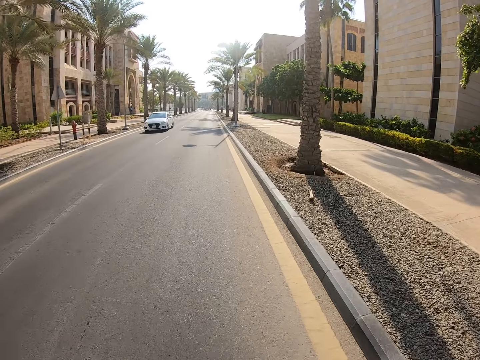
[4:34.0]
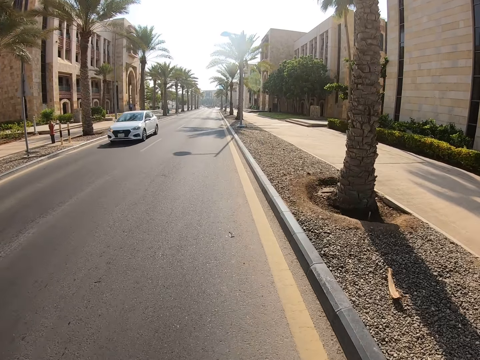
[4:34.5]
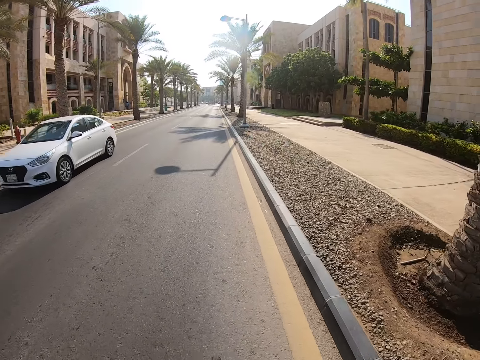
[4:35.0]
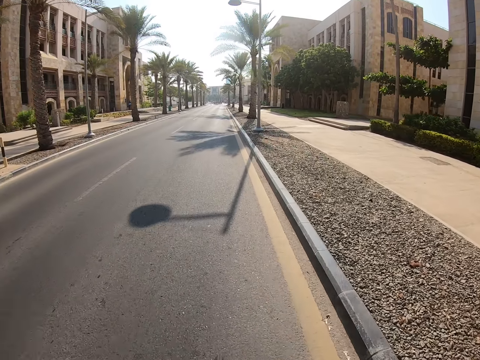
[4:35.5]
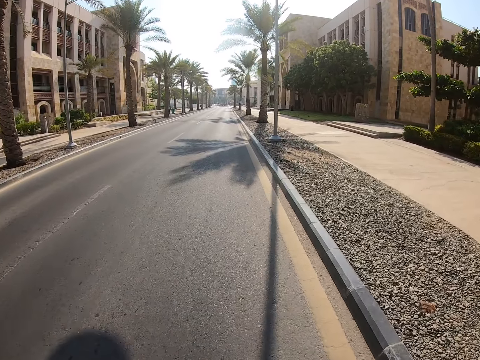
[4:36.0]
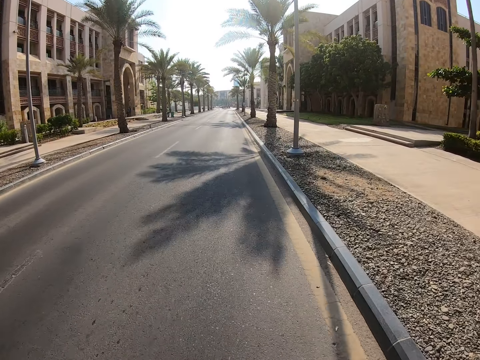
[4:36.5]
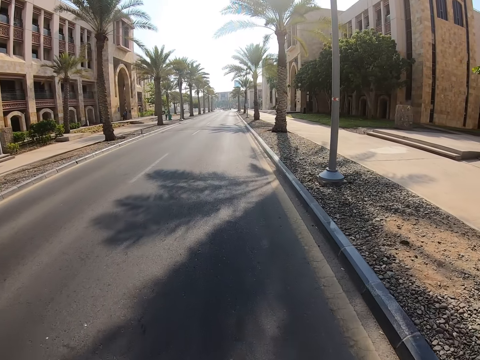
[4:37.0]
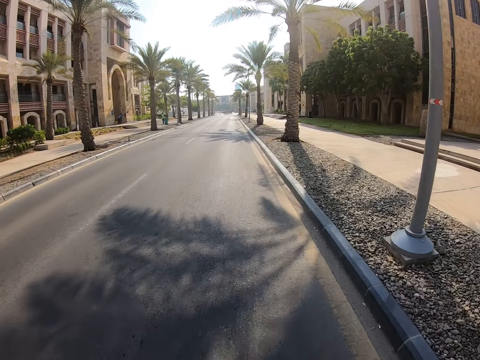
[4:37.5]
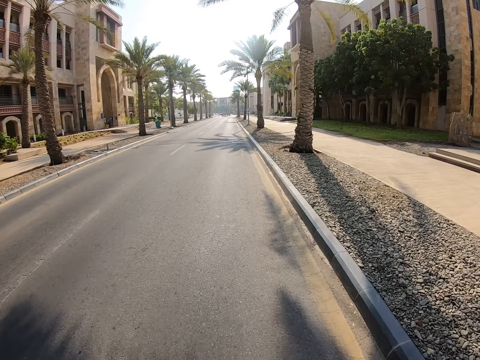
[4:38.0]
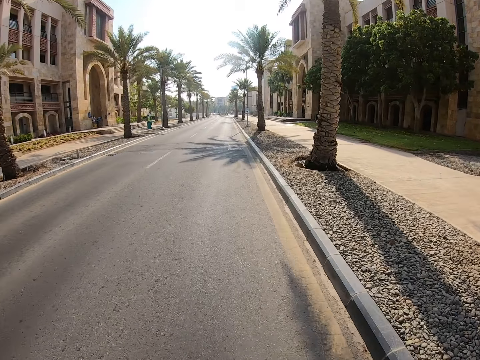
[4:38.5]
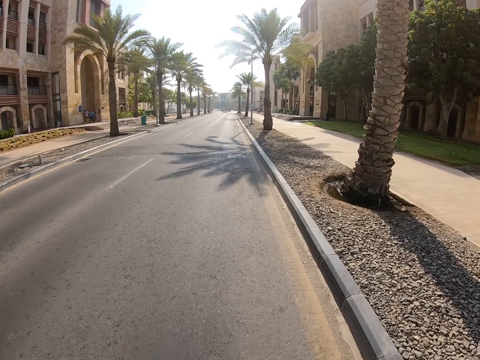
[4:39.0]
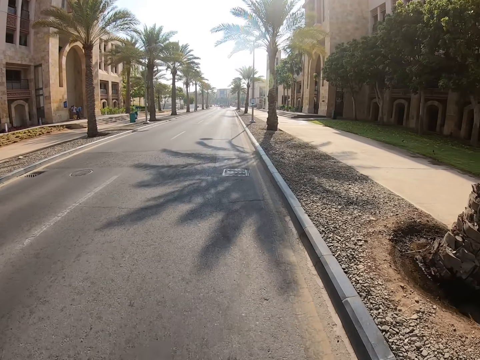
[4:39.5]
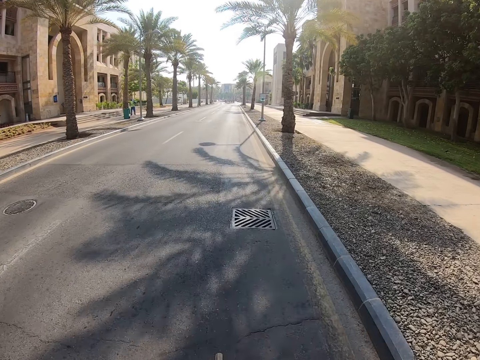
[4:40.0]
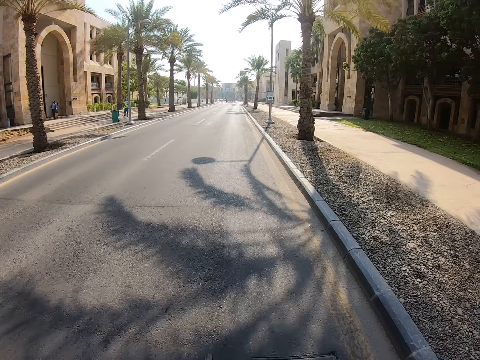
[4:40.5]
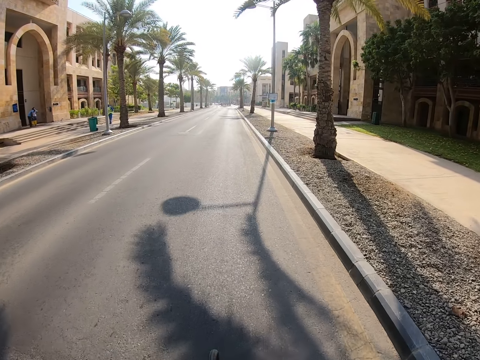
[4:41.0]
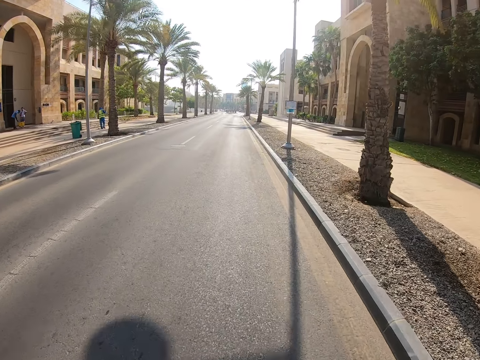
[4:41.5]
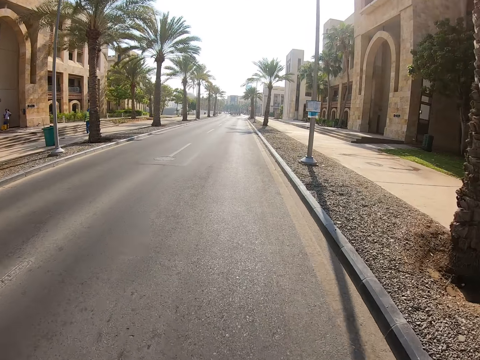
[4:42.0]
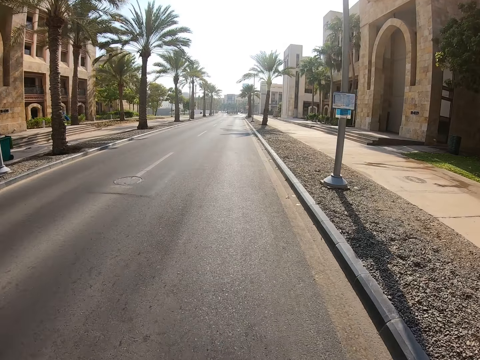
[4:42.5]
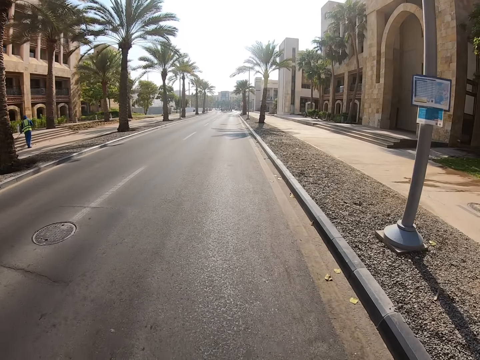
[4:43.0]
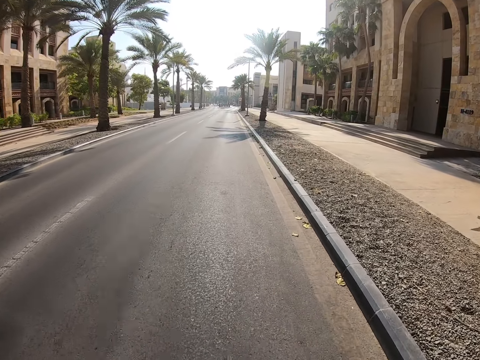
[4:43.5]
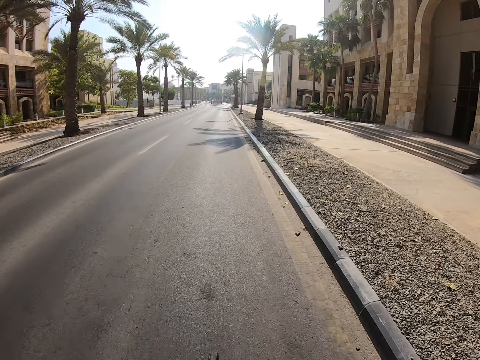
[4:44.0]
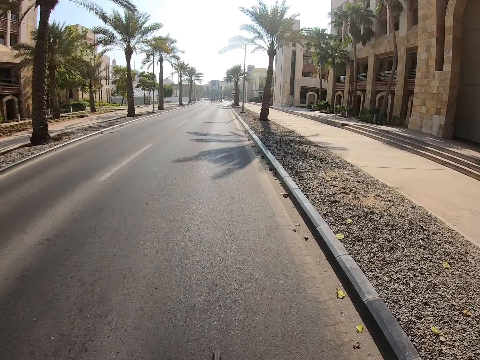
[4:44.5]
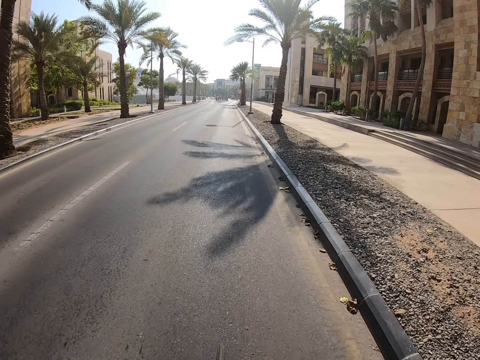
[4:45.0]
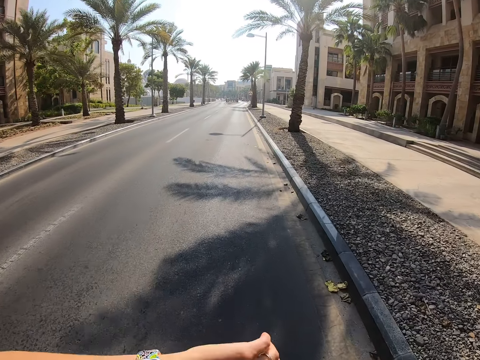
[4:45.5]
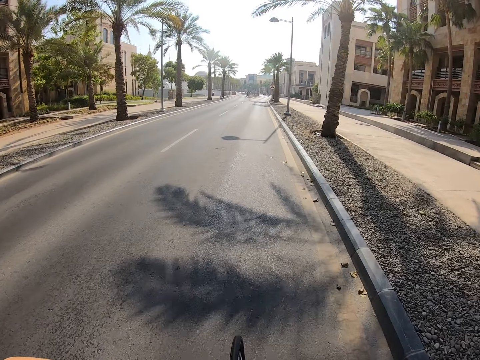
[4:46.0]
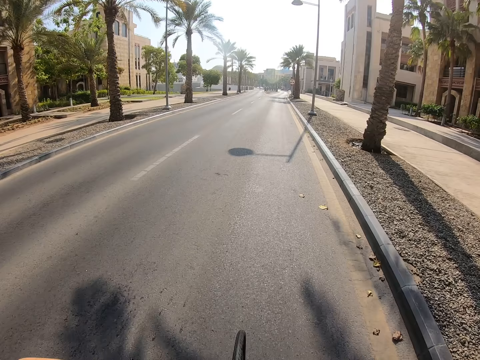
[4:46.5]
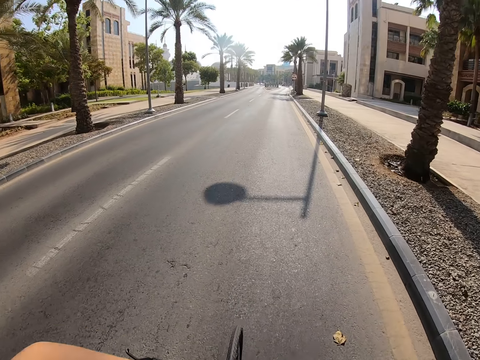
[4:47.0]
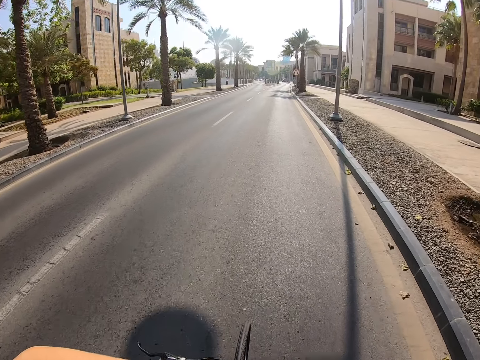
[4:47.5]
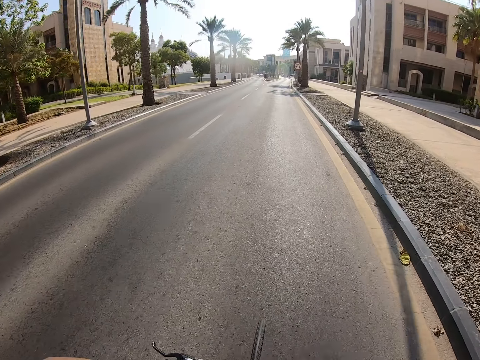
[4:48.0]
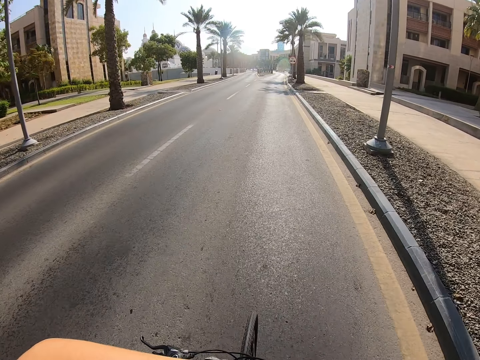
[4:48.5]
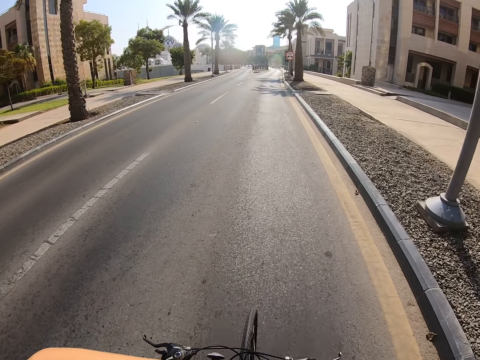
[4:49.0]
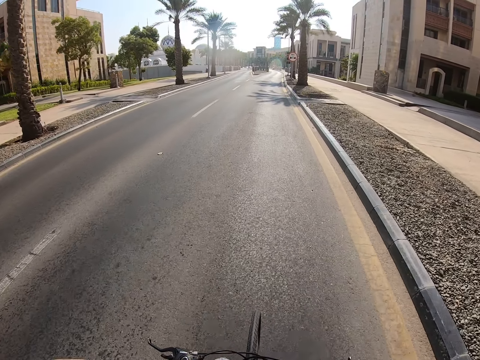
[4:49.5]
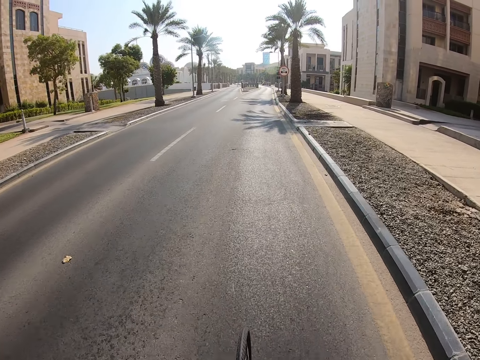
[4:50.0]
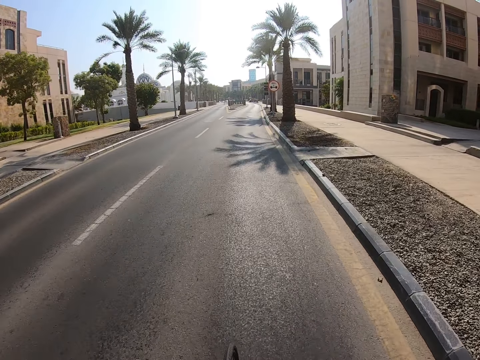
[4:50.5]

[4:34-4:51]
A man sweeps. Another man sweeps. The camera wearer lifts up the hand. They ride along the road.

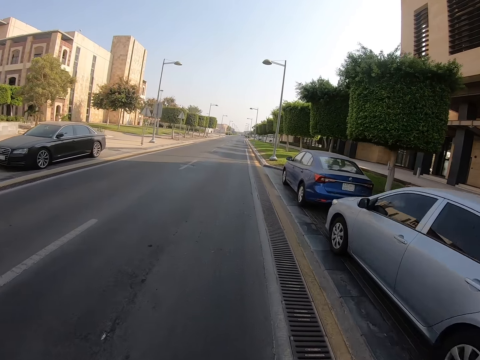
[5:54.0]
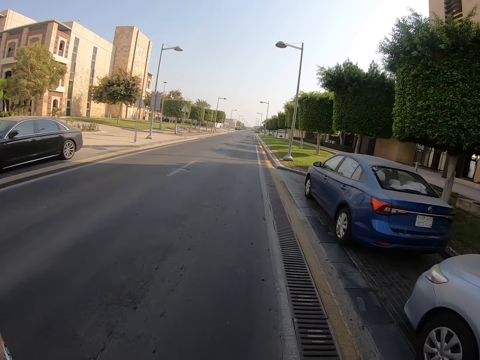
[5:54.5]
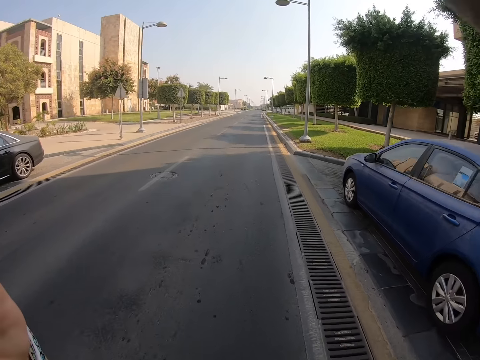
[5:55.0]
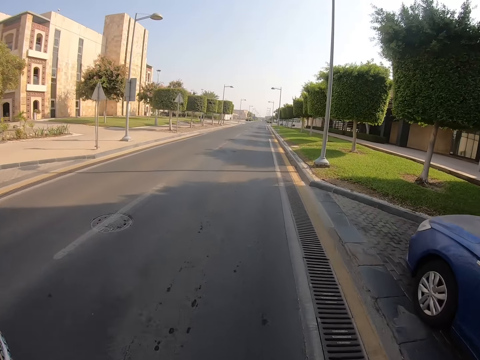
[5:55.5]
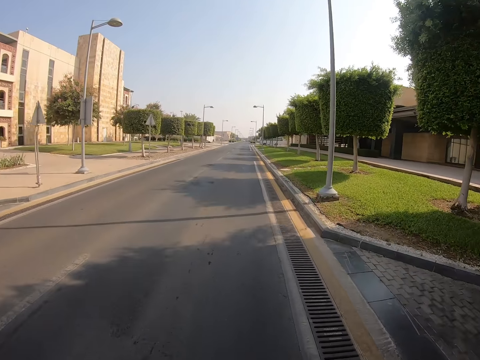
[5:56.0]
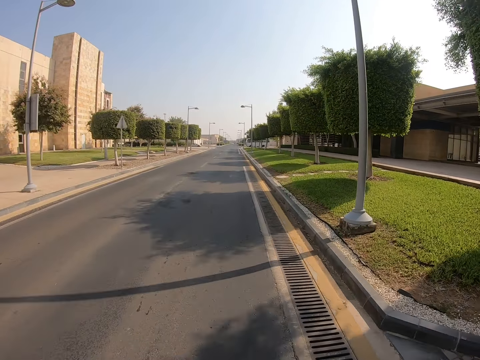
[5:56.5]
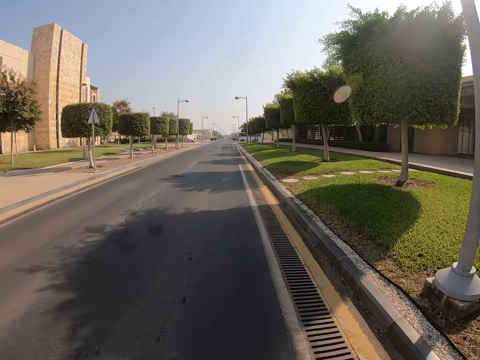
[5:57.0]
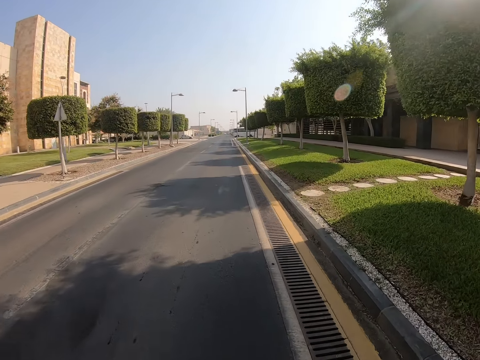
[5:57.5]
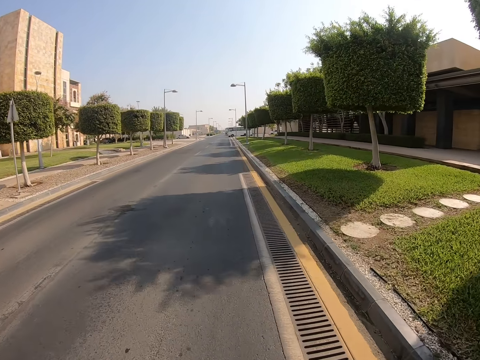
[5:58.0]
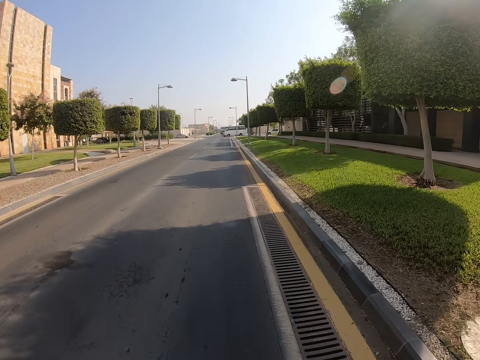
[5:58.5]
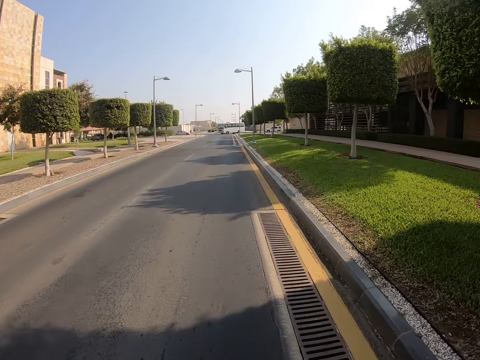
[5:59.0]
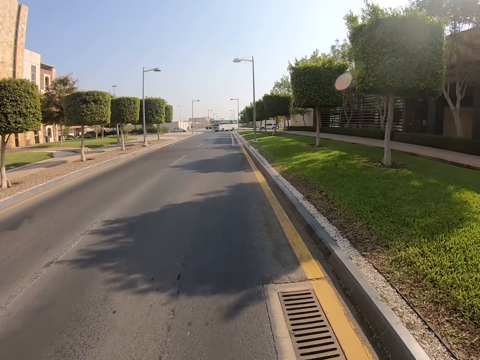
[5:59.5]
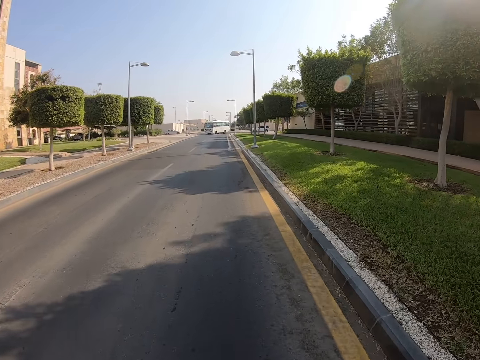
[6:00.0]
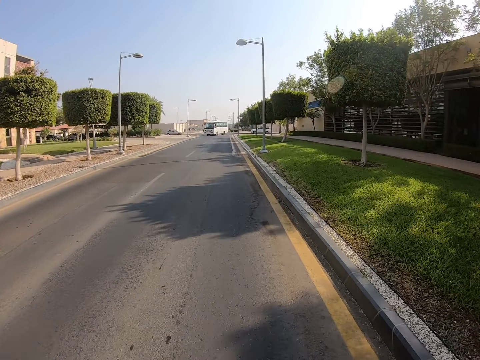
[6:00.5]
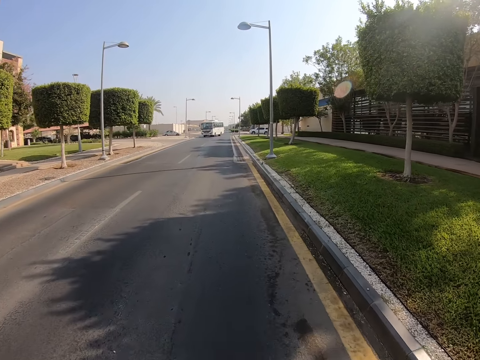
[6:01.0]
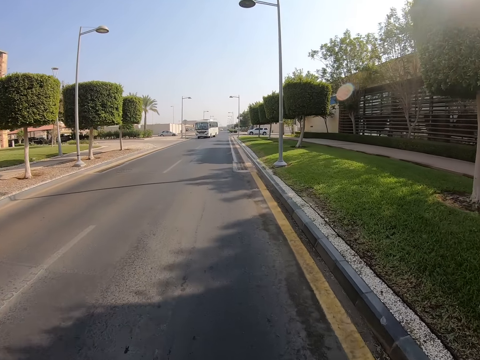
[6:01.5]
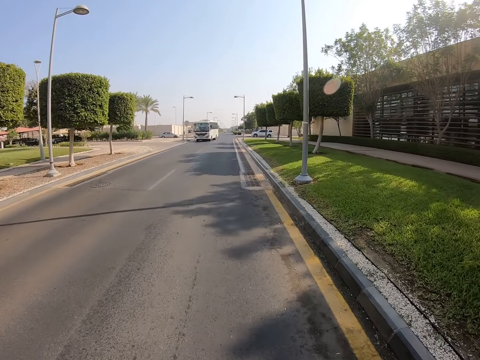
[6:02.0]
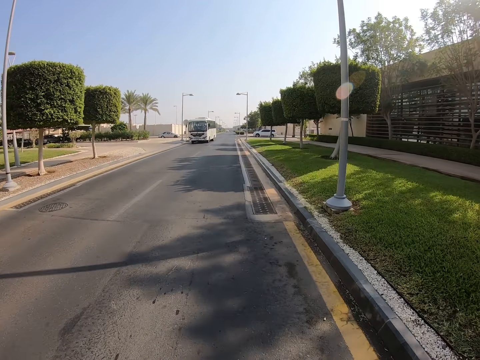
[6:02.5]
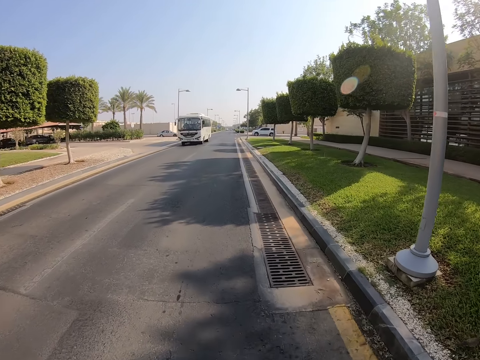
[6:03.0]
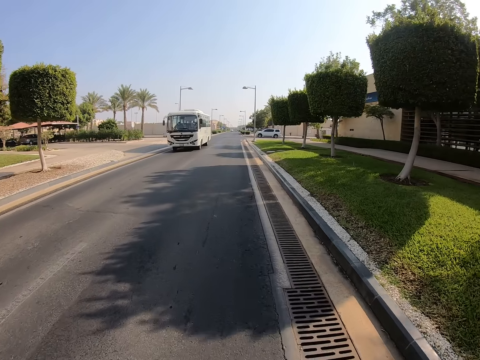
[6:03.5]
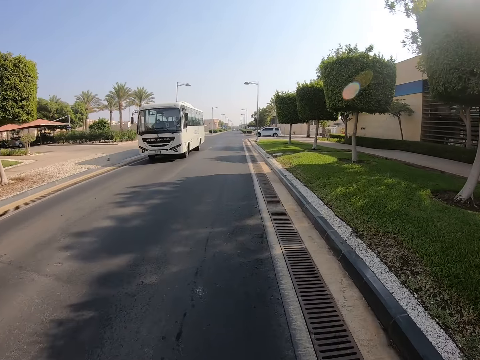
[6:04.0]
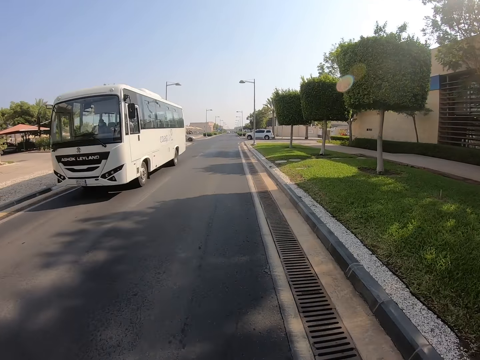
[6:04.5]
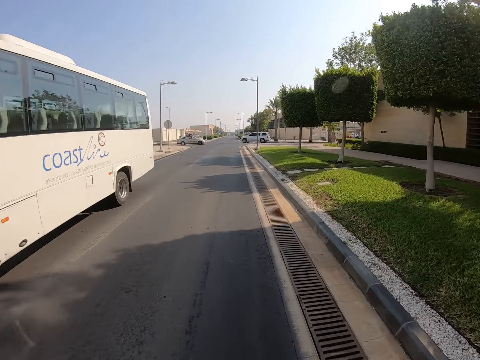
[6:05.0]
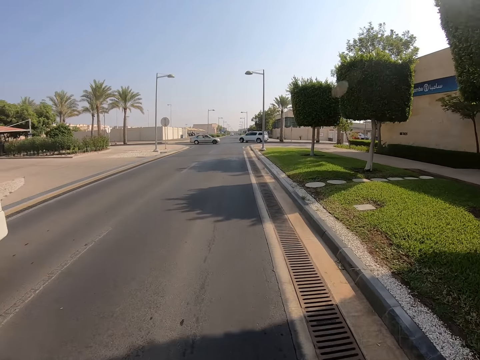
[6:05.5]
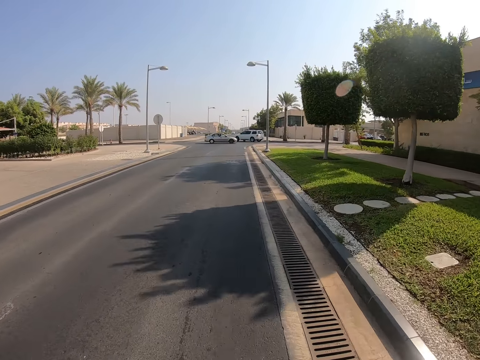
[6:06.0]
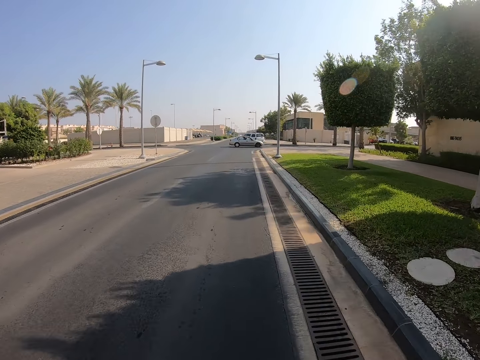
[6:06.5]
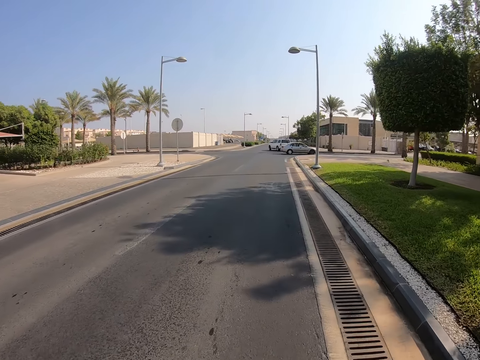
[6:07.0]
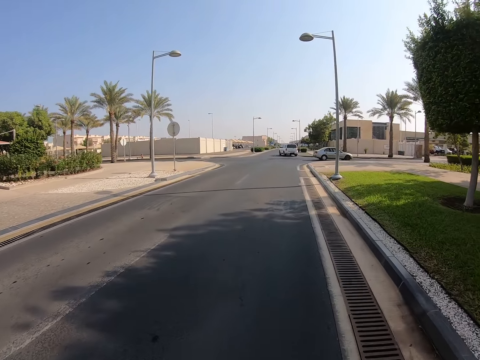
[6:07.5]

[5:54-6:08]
The camera wearer lifts up the hand.
